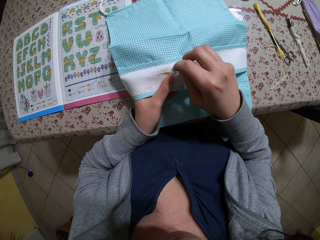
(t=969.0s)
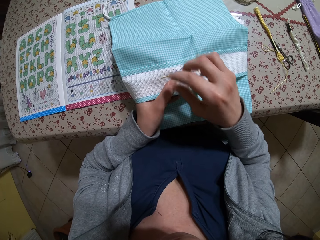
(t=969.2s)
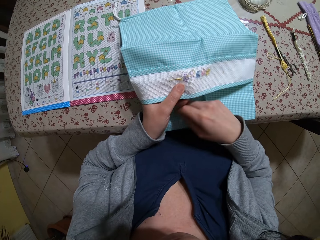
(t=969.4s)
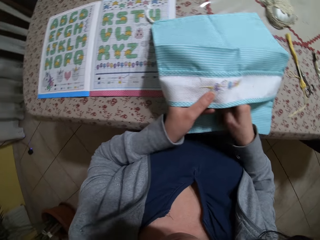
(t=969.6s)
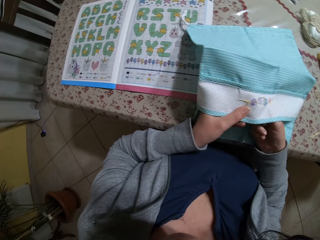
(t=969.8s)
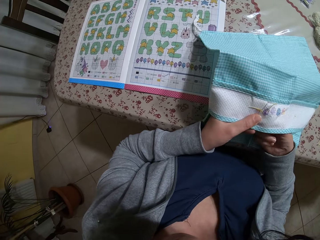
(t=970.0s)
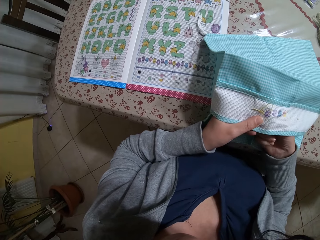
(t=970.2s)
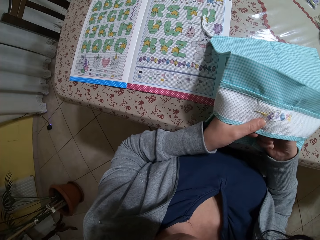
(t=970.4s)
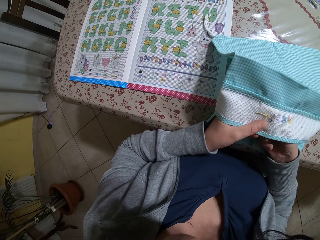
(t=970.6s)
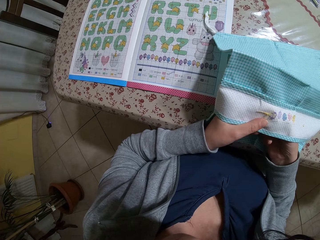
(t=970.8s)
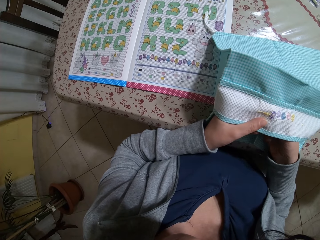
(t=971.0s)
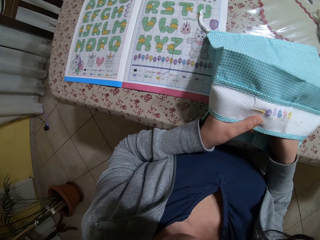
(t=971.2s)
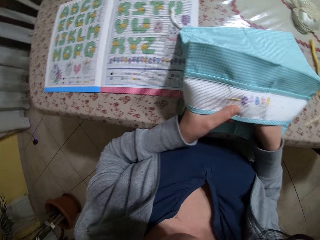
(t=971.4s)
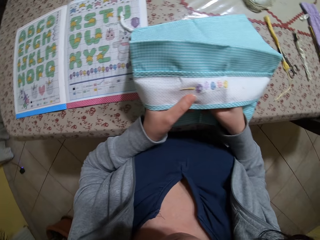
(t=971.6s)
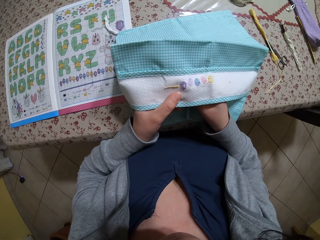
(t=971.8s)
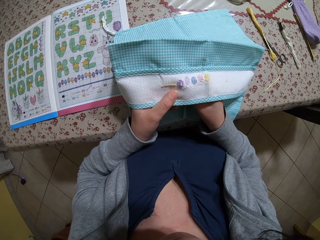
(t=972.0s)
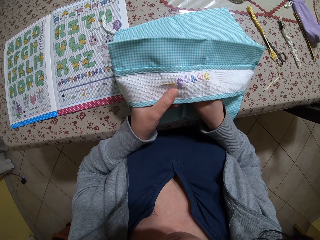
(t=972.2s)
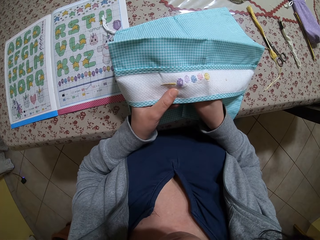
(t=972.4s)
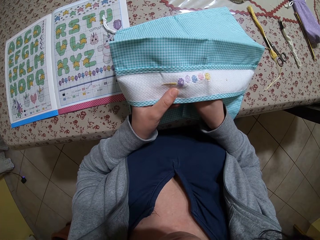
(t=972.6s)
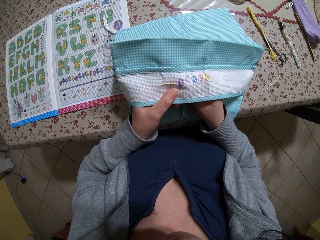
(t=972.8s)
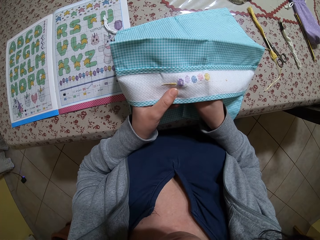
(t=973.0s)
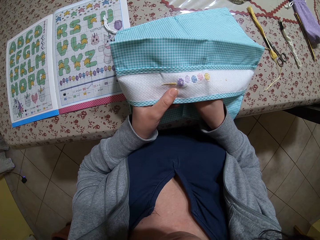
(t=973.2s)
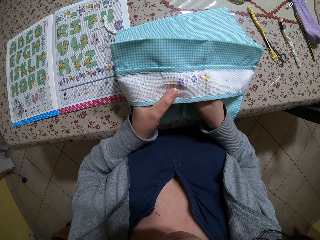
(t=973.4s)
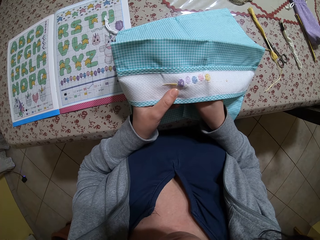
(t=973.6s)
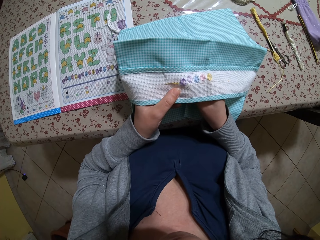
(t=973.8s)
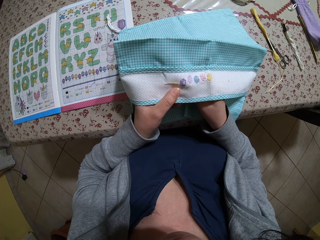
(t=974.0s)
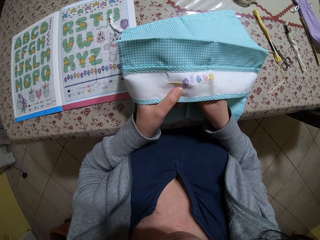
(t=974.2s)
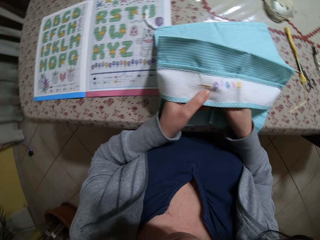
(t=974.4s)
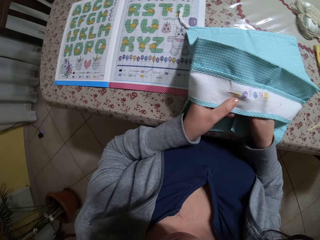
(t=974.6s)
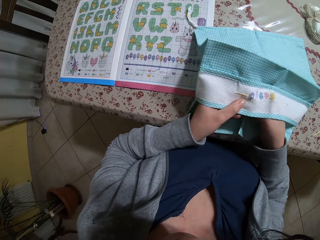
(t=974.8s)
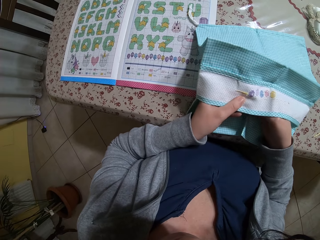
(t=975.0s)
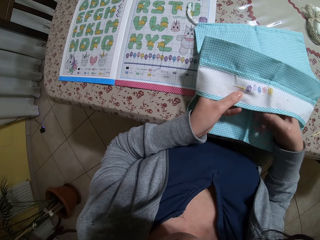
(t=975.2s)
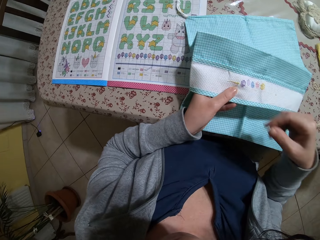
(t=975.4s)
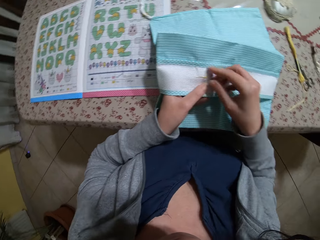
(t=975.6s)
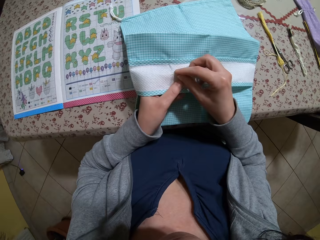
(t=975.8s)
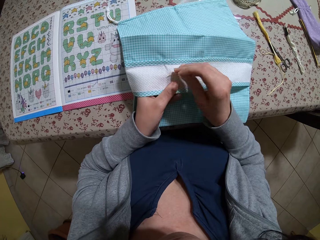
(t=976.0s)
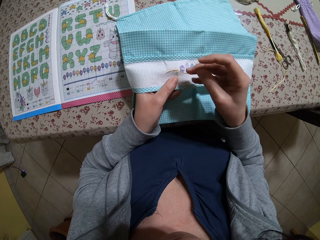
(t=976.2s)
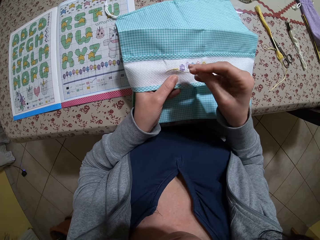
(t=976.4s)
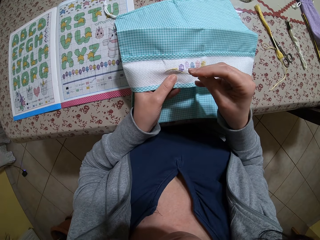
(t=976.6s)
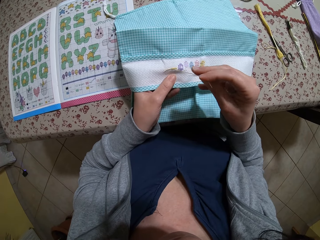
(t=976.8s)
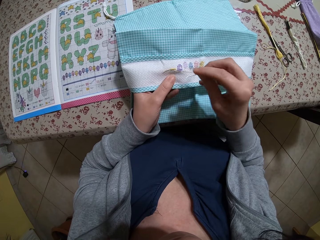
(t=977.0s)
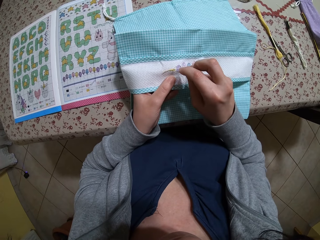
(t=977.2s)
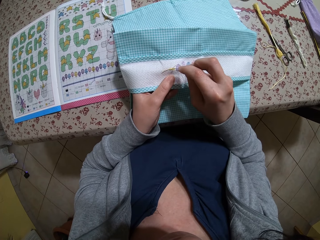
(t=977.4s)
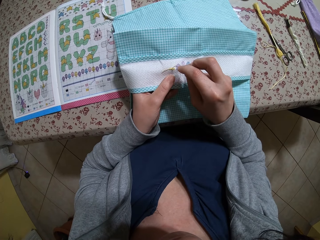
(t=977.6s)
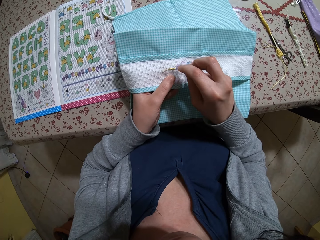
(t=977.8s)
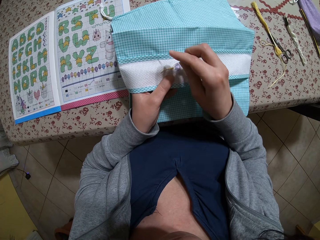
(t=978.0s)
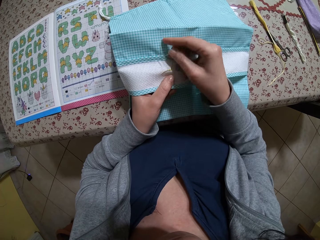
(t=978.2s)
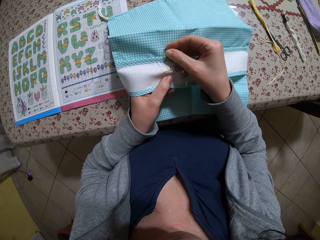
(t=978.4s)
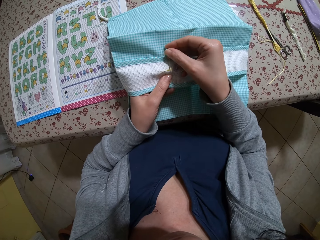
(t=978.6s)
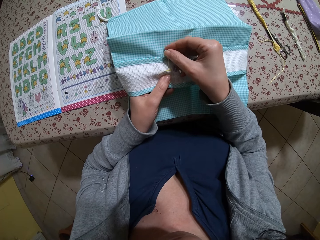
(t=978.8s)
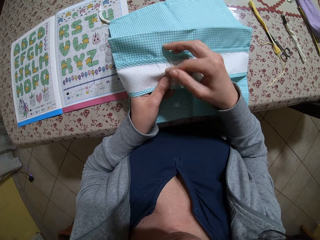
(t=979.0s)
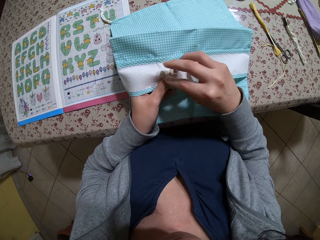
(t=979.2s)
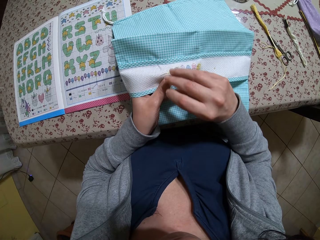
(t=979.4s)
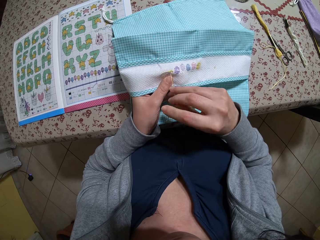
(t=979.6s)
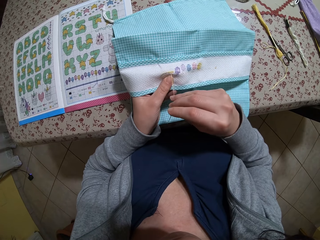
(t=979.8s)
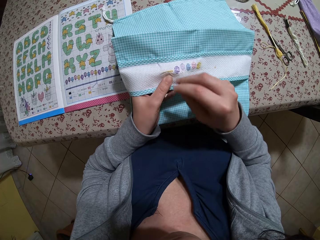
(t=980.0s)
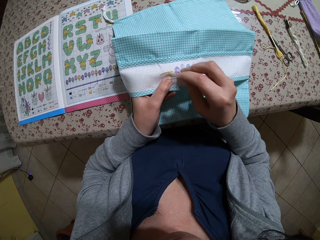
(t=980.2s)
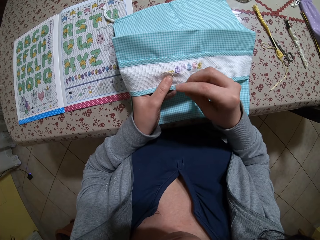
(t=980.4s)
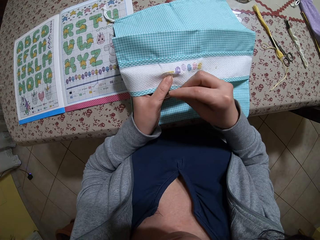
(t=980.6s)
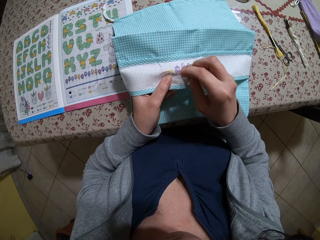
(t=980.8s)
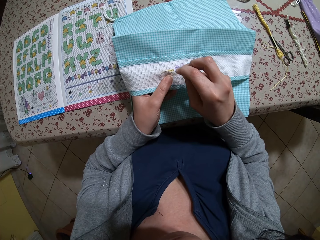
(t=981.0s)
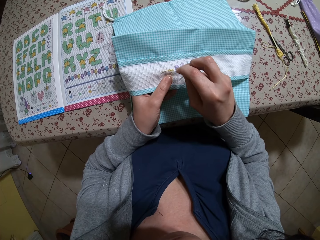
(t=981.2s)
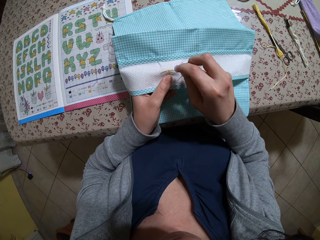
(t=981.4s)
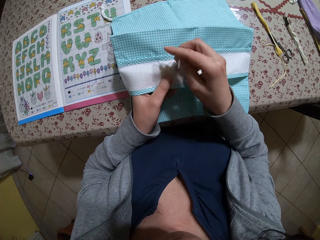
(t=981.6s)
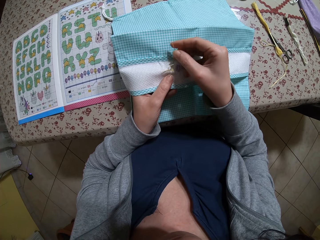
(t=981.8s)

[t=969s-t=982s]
The camera wearer looks at the designs on a booklet. They stitch on a piece of cloth. They look at the designs on the booklet. They stitch on the piece of cloth.

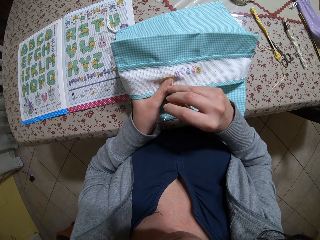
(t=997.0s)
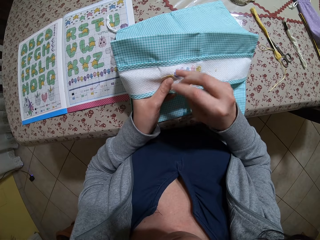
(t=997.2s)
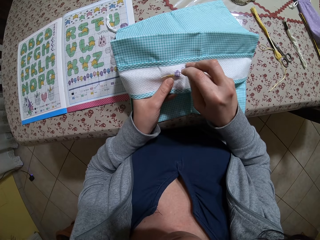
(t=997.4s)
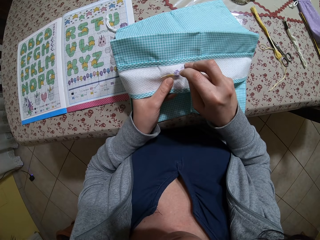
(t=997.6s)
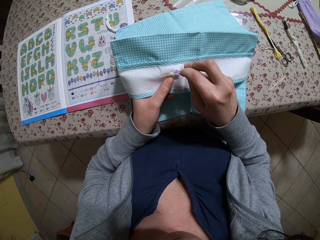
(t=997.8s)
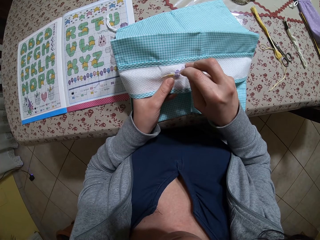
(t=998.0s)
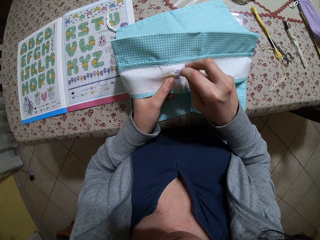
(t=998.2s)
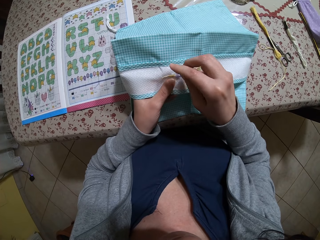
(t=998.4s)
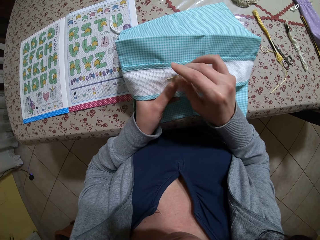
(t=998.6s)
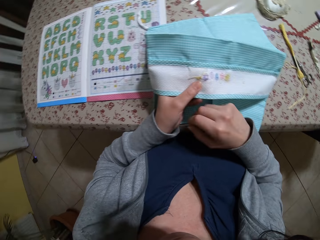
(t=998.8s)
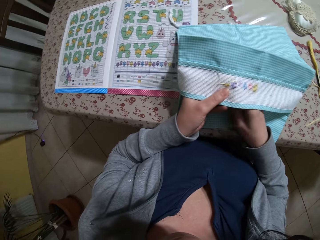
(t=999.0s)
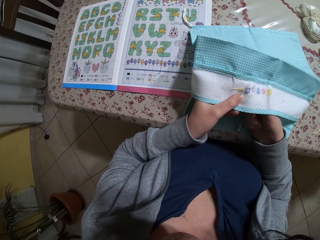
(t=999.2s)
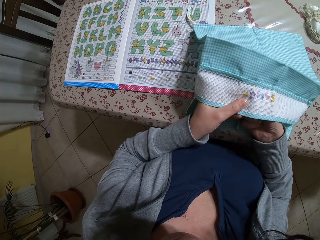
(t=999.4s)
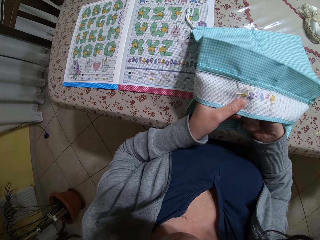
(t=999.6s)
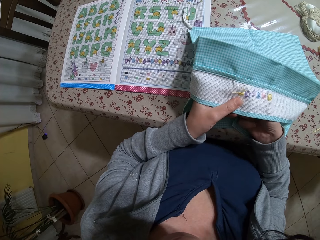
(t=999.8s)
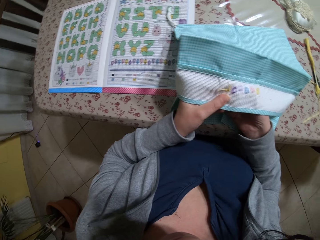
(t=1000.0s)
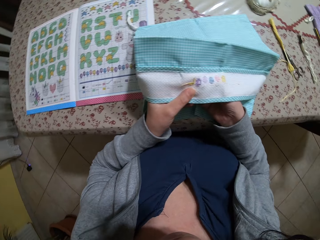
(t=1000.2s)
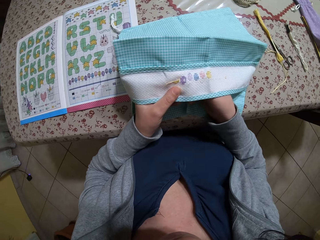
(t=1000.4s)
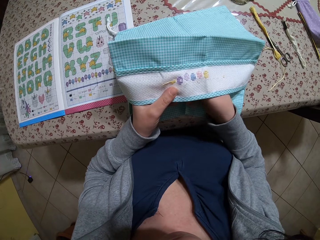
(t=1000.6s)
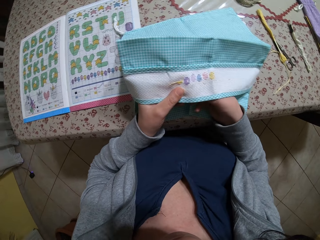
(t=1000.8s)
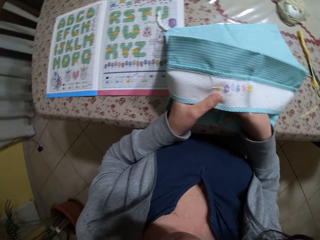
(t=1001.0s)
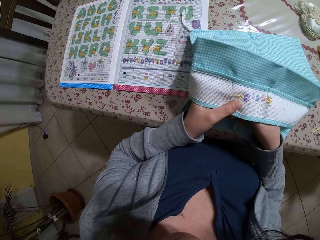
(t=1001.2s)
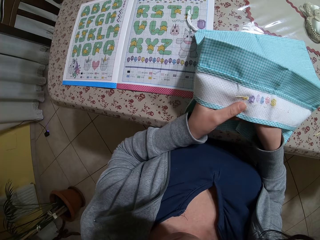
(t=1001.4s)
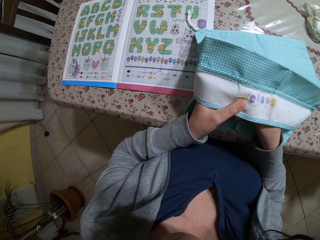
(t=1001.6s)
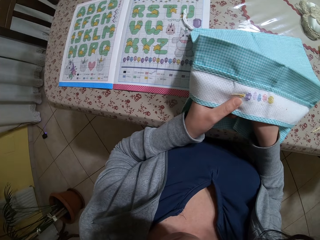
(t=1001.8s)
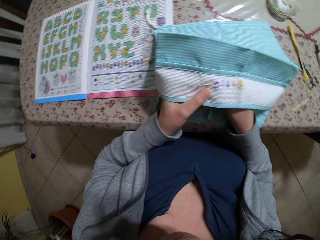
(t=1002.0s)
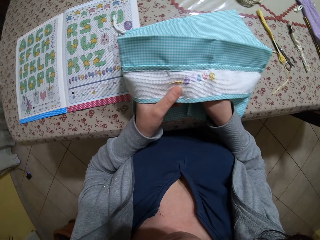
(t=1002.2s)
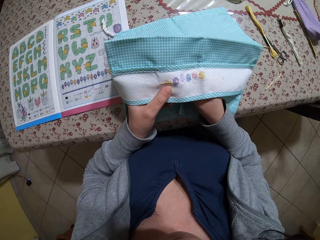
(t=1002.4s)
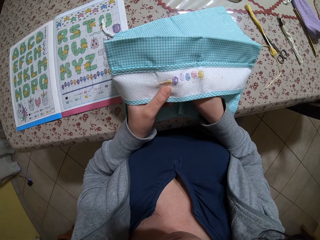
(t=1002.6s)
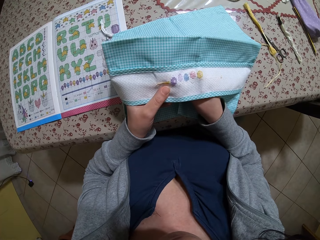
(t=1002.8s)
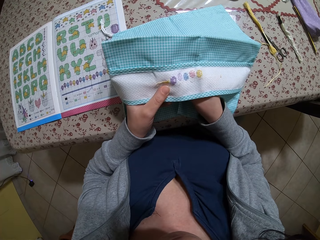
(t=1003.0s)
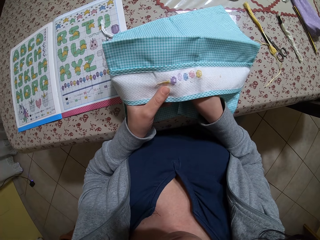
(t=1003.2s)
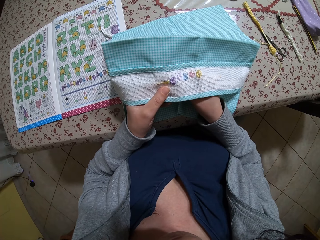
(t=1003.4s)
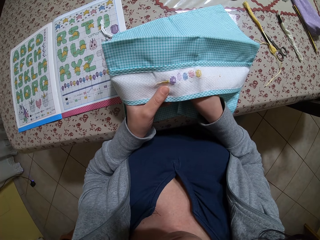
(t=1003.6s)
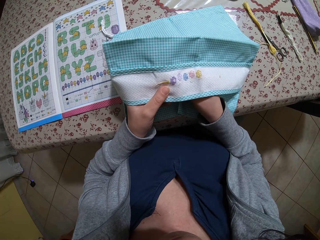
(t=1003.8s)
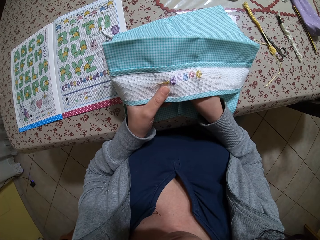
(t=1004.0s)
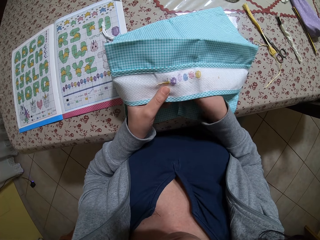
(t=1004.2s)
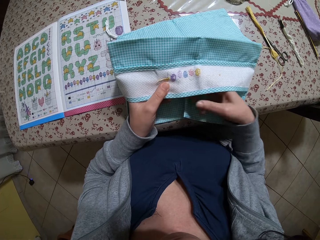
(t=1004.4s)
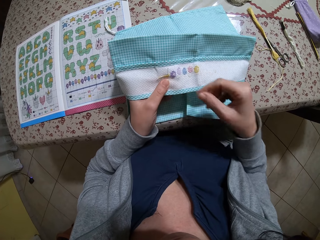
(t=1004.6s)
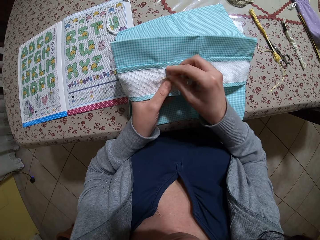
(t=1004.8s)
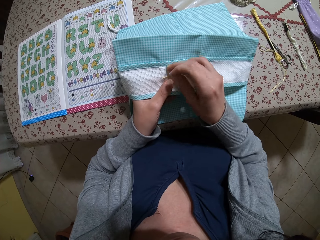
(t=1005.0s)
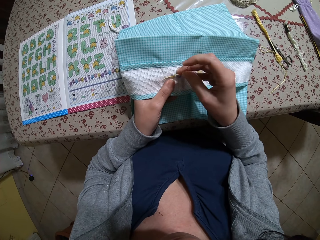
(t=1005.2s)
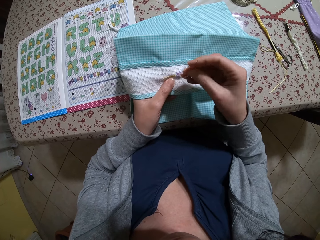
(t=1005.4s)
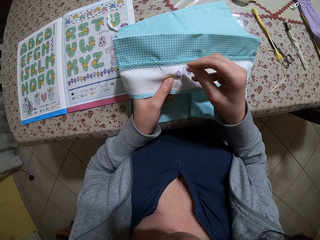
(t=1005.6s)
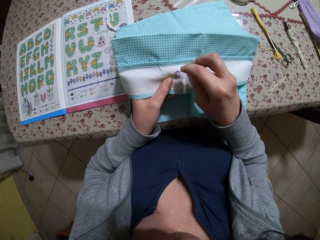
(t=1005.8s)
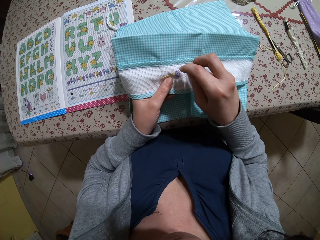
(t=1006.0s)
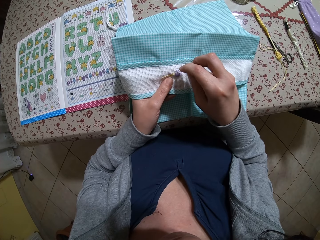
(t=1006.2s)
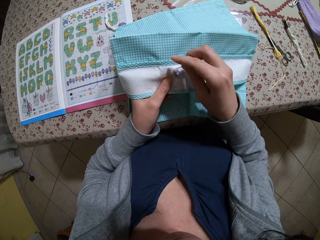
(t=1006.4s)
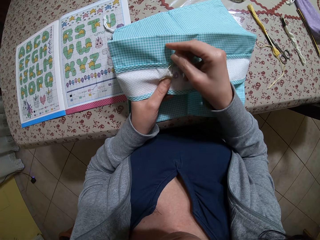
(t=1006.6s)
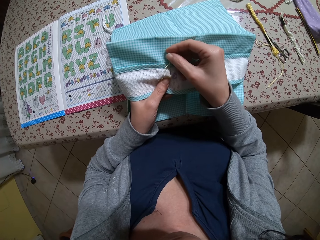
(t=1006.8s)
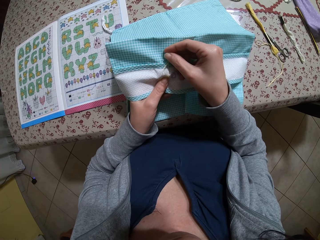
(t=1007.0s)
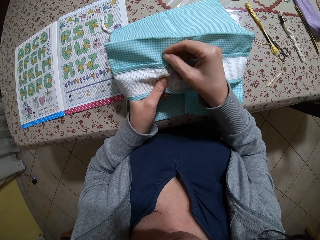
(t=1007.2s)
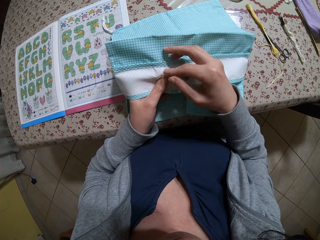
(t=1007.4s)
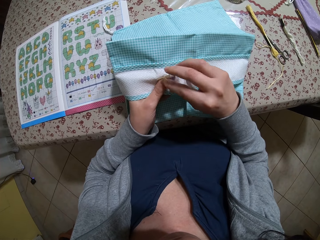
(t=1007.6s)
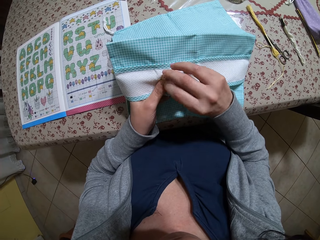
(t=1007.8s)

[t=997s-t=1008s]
The camera wearer looks at the designs on a booklet. They stitch on a piece of cloth.
